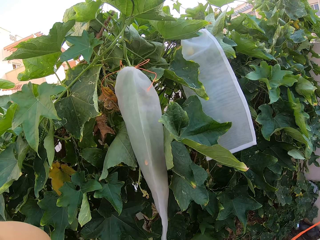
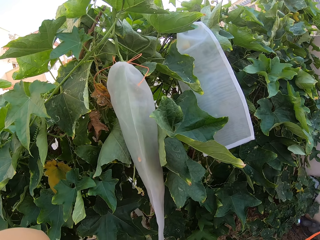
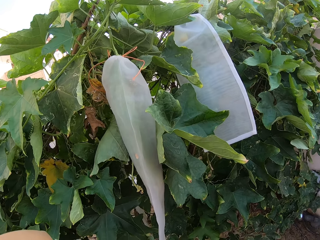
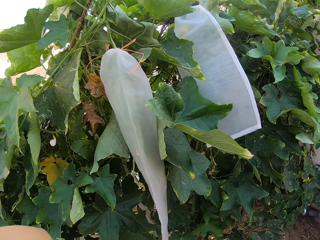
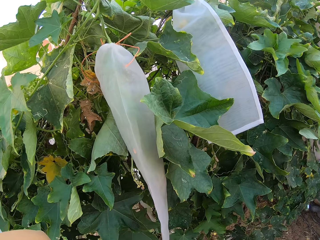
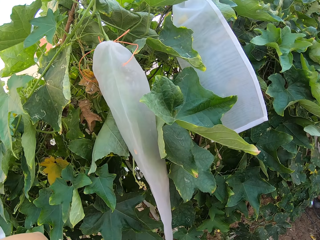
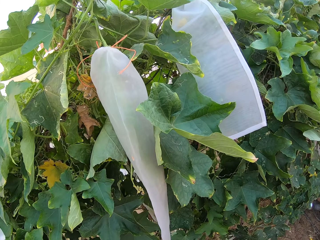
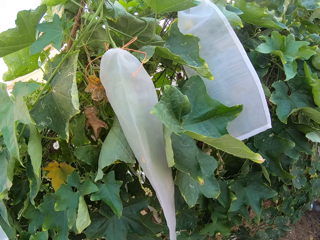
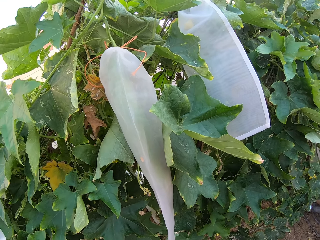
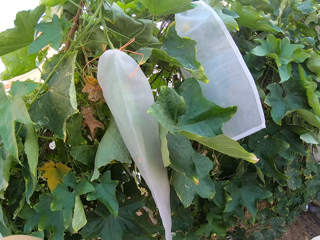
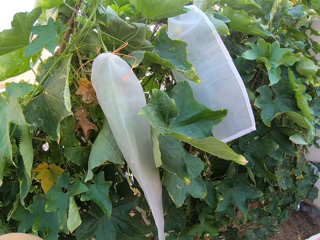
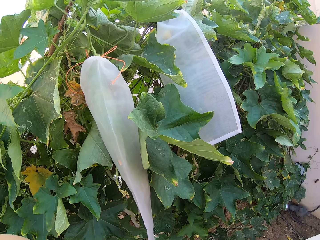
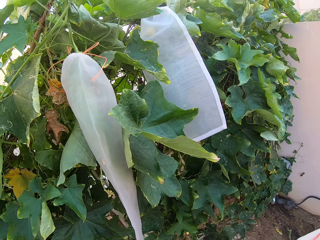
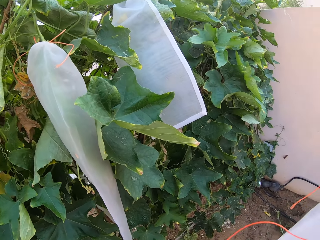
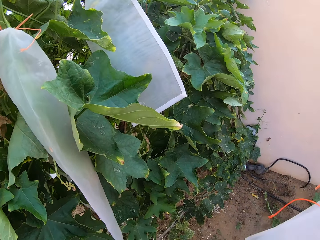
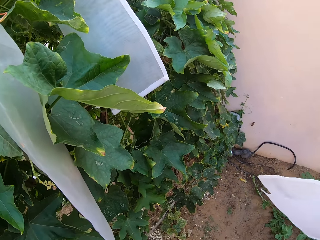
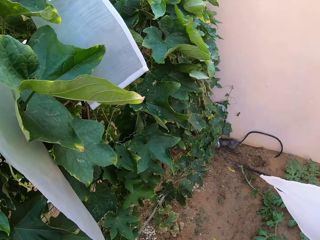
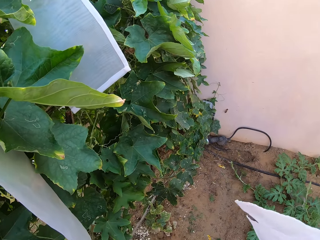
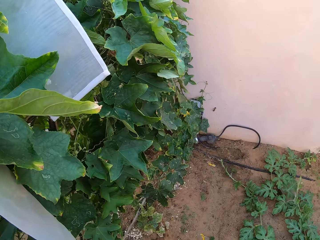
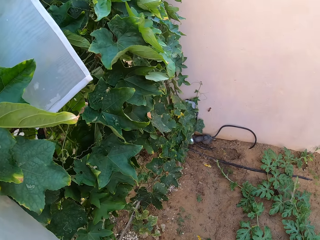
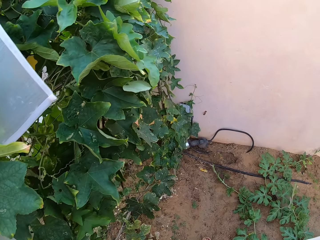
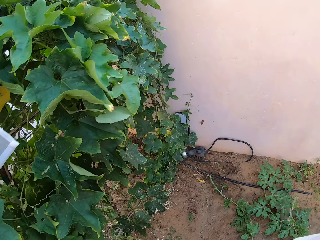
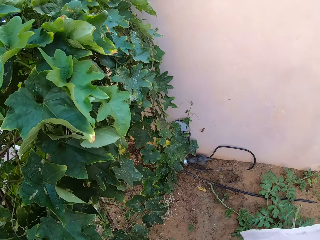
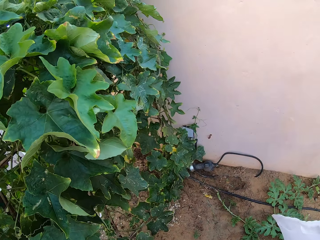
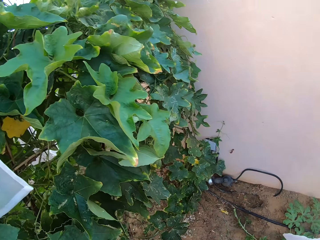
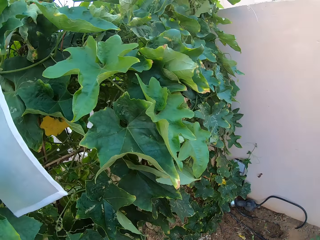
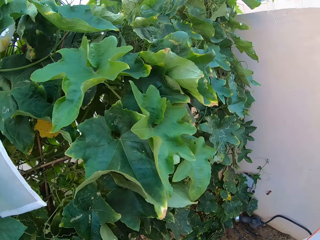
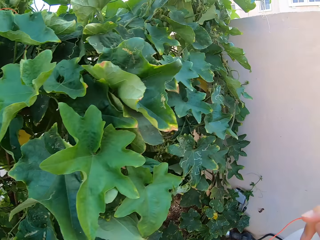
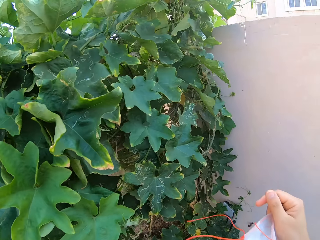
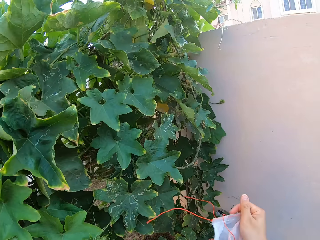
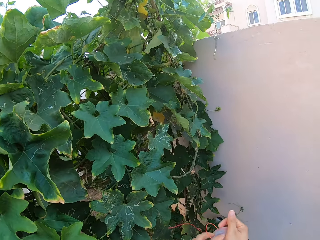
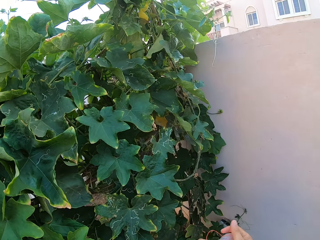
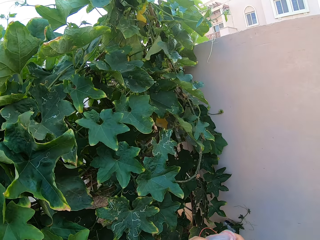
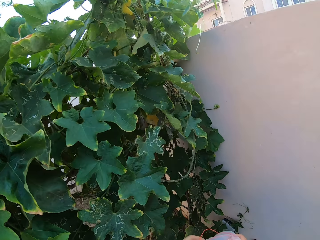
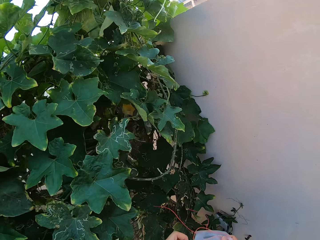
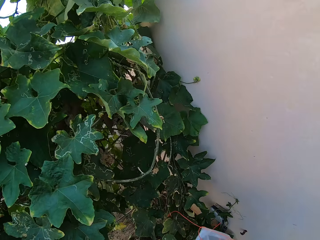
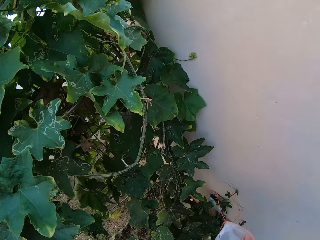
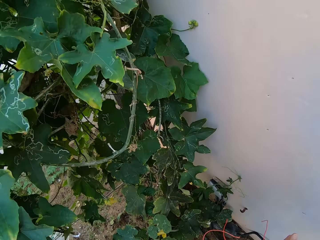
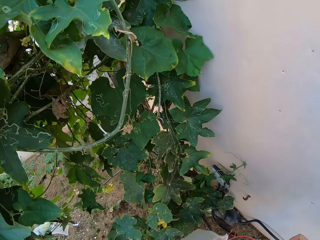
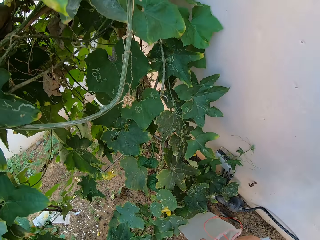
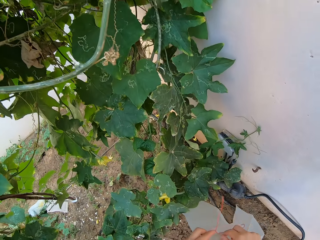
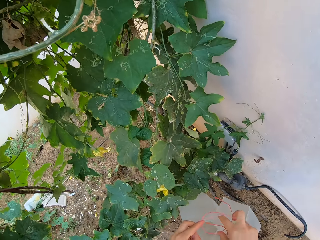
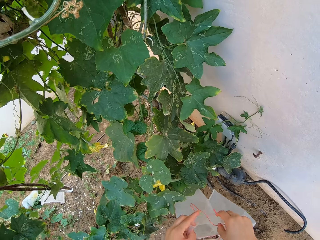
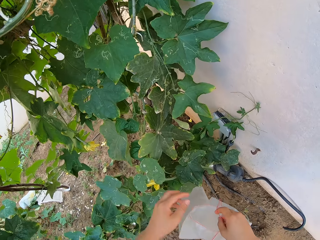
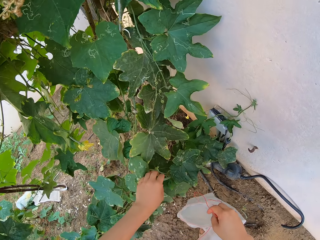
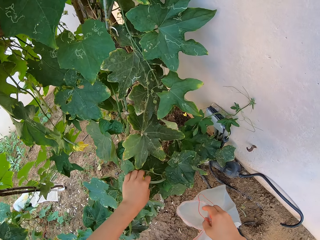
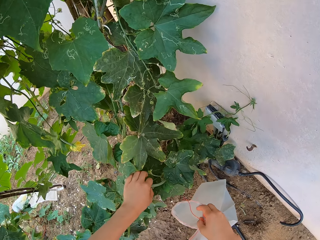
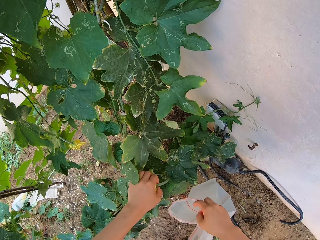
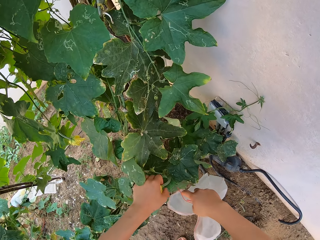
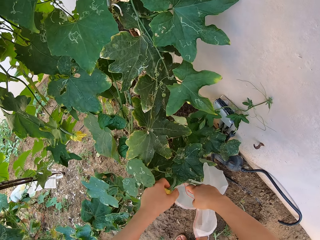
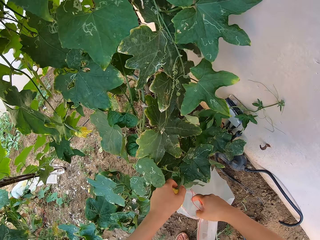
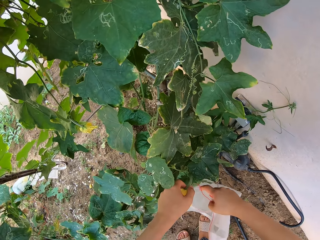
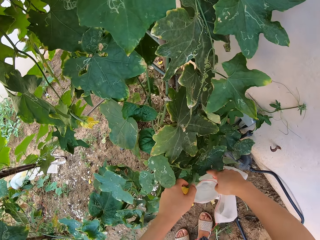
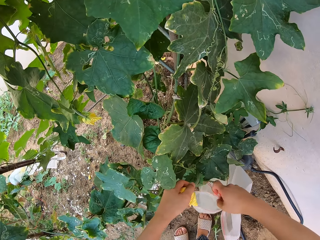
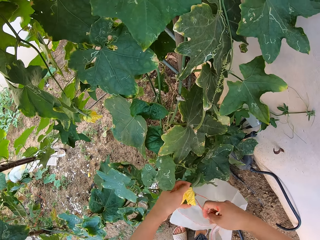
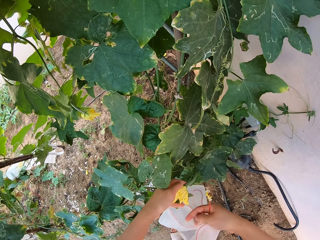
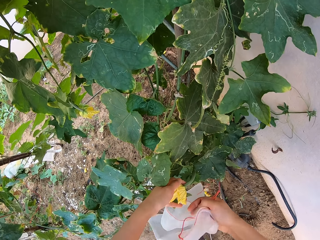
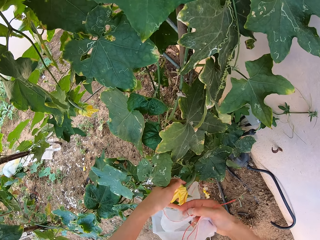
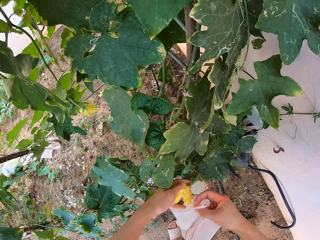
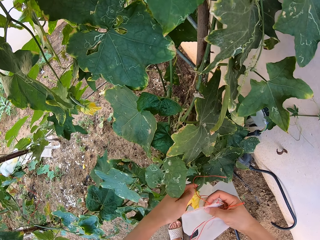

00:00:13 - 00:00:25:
The camera wearer straightens her hands. She holds a transparency polythene bag and a thin manila thread.

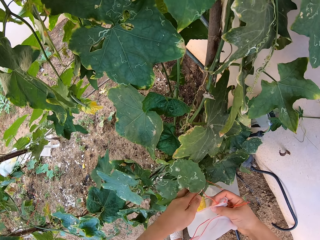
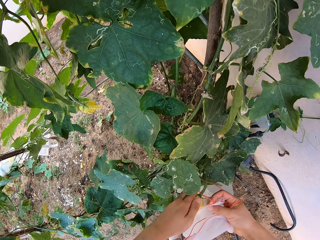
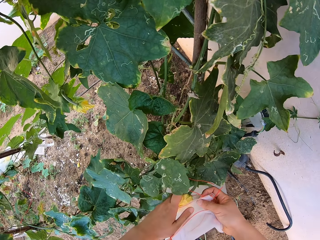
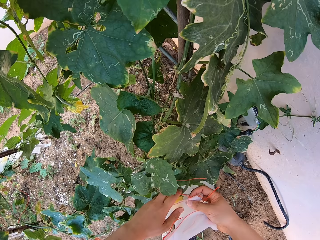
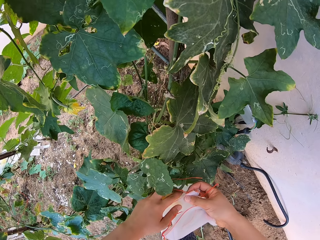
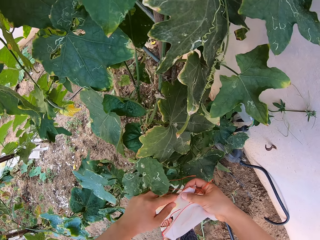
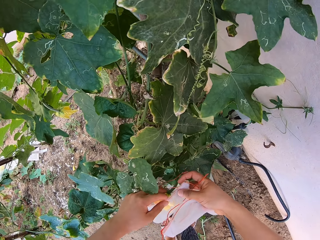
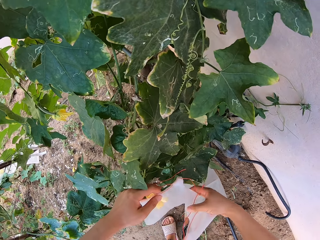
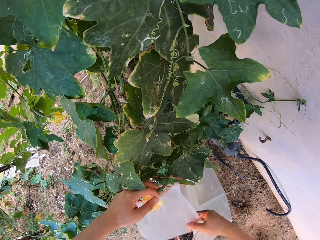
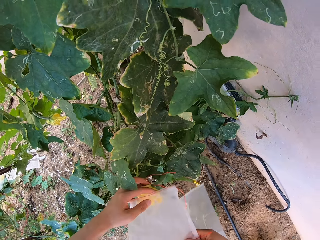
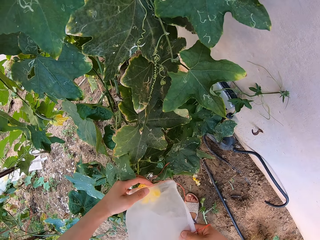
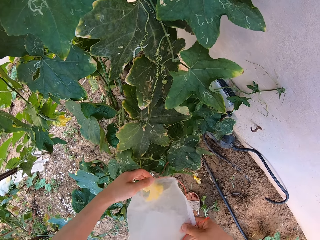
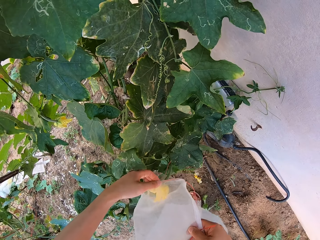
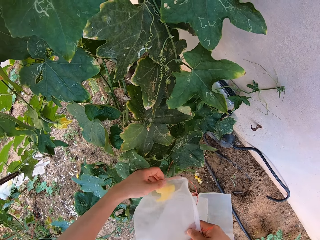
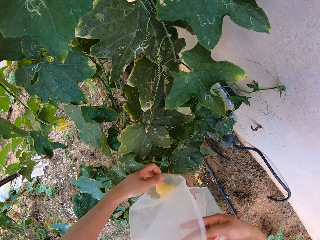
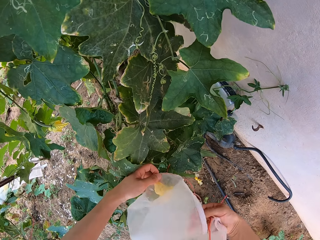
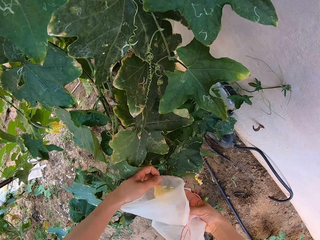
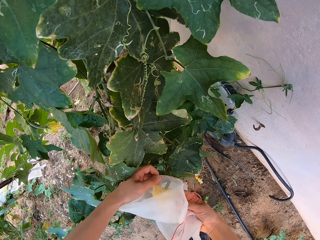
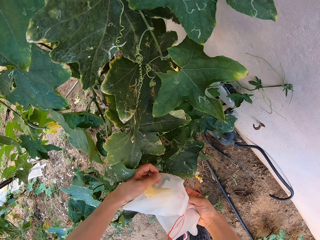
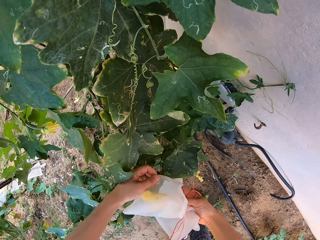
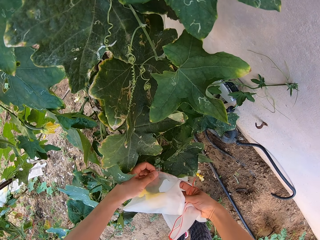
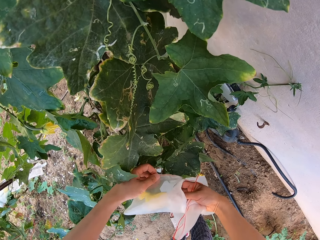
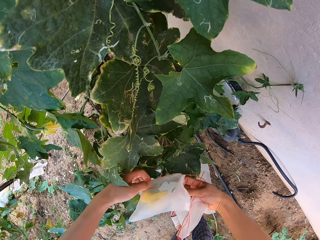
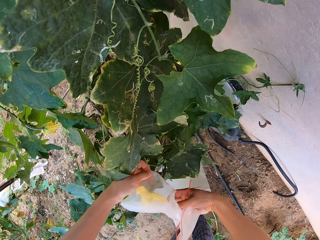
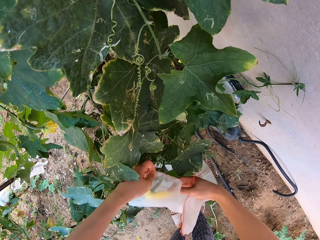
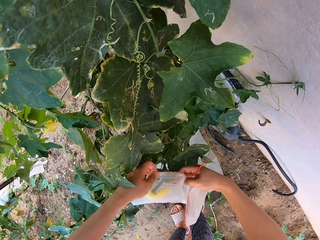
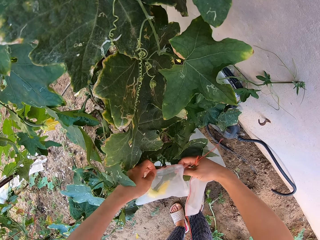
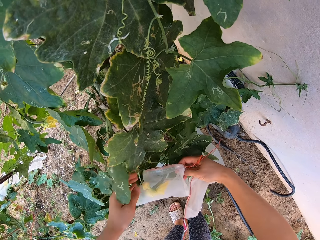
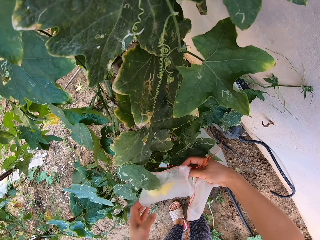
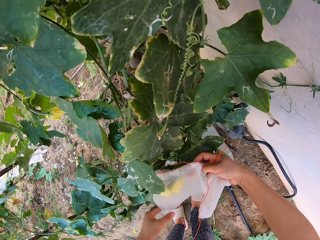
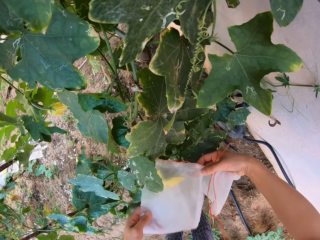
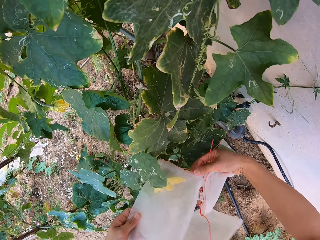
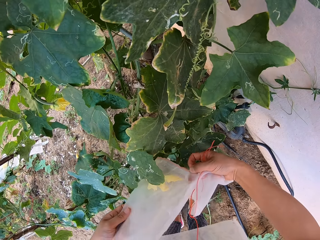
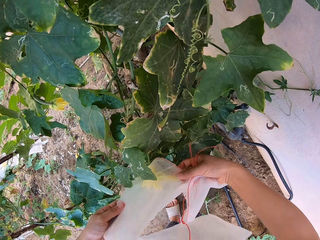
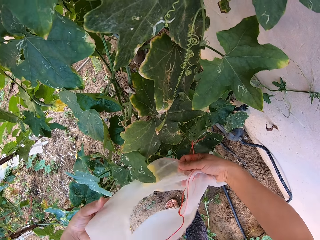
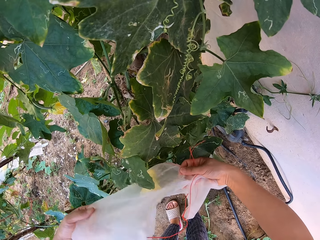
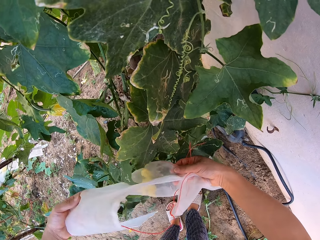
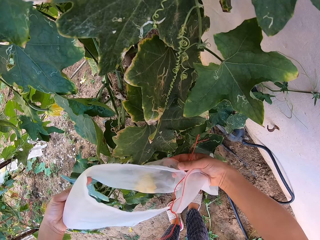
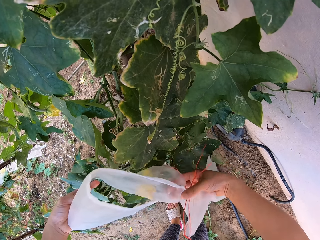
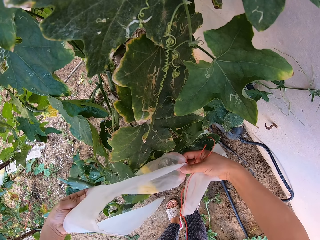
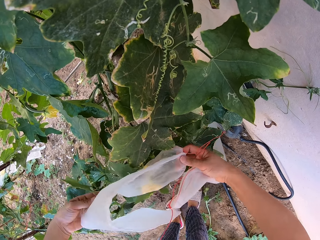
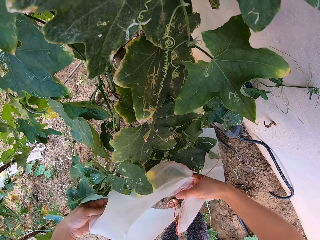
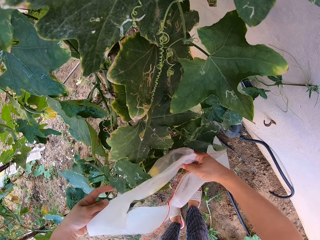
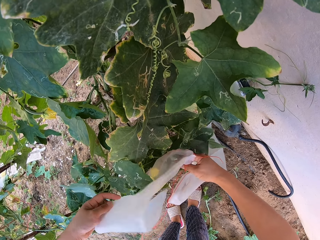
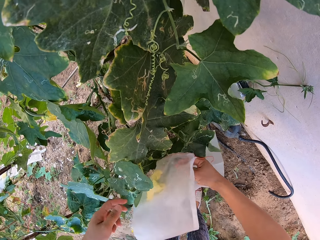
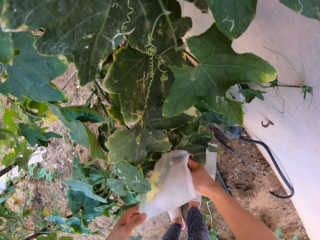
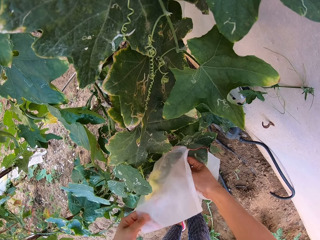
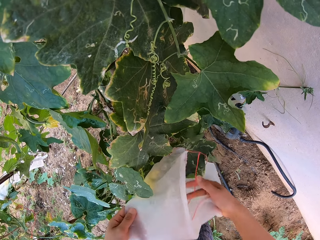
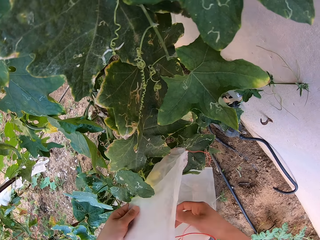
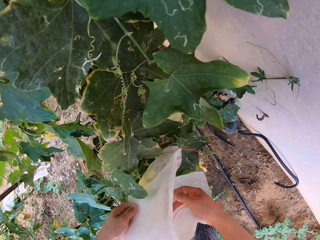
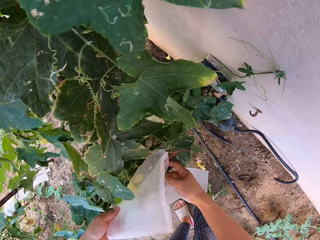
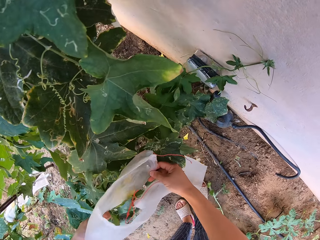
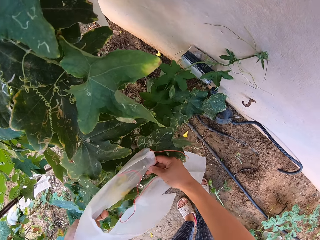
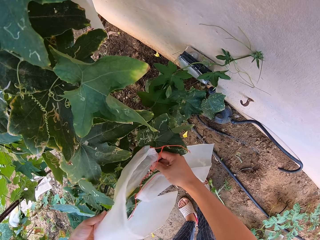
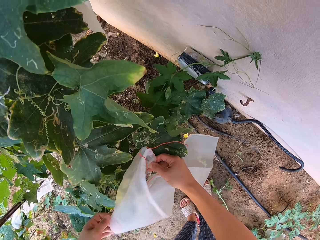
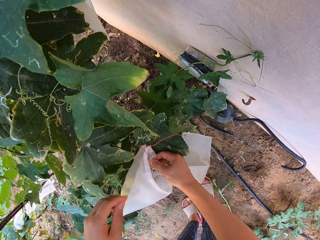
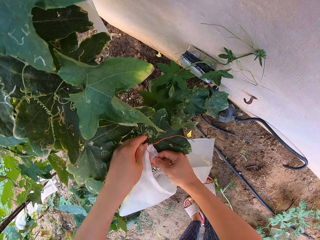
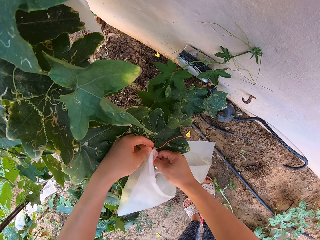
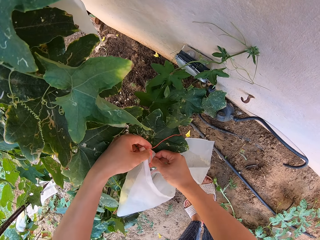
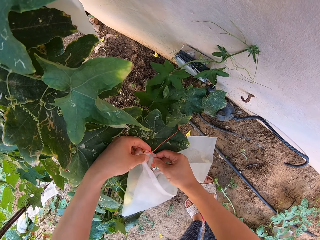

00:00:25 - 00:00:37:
The camera wearer dresses the flower with a plastic bag.
